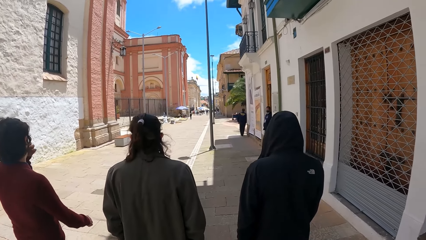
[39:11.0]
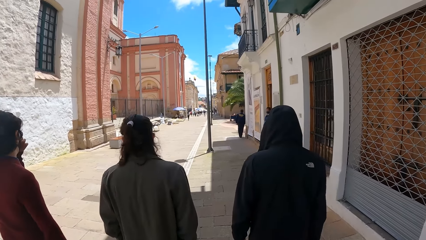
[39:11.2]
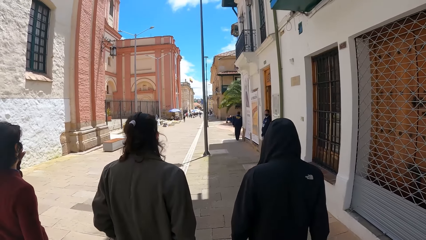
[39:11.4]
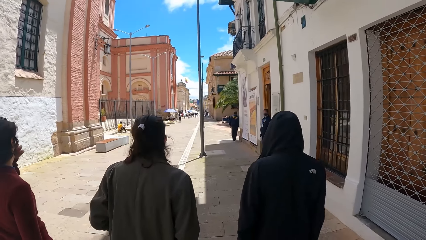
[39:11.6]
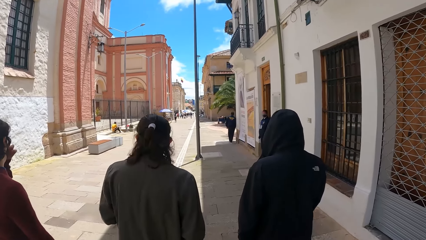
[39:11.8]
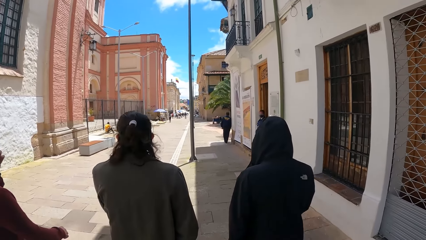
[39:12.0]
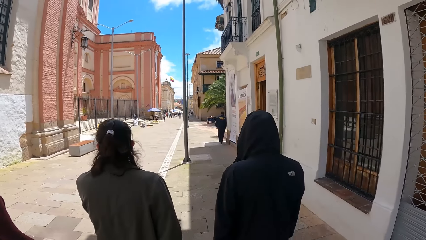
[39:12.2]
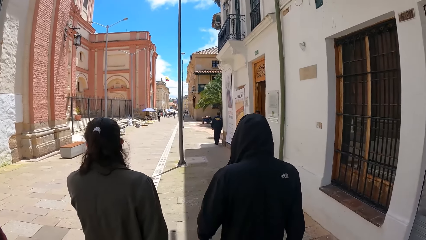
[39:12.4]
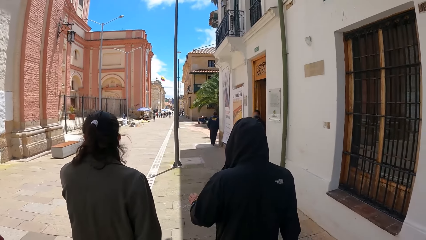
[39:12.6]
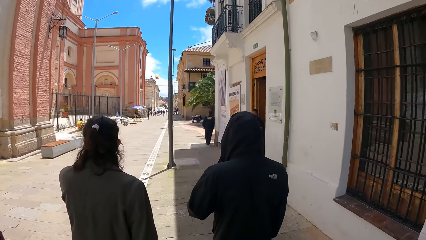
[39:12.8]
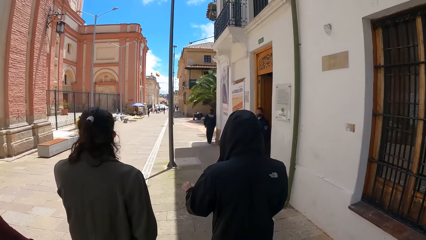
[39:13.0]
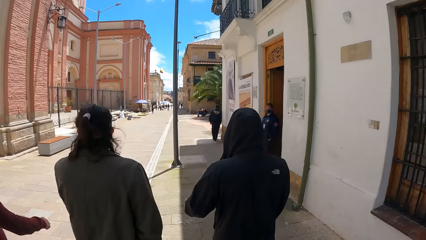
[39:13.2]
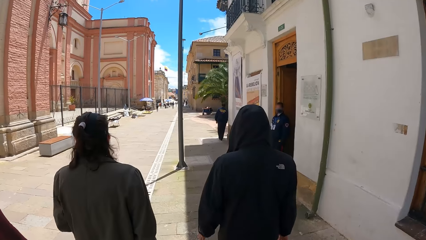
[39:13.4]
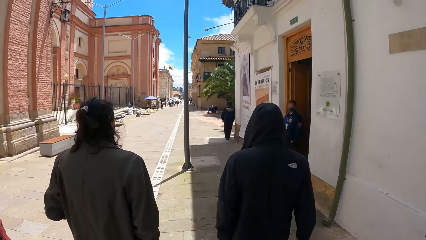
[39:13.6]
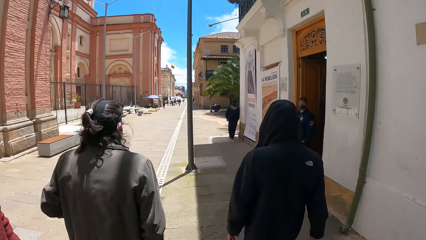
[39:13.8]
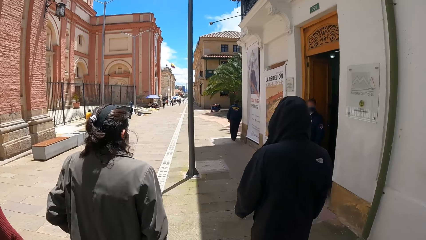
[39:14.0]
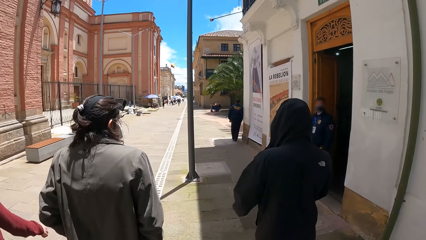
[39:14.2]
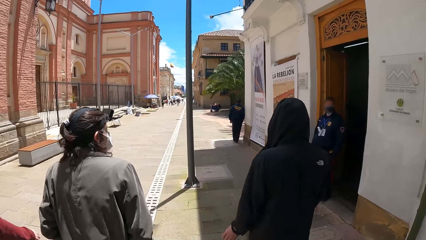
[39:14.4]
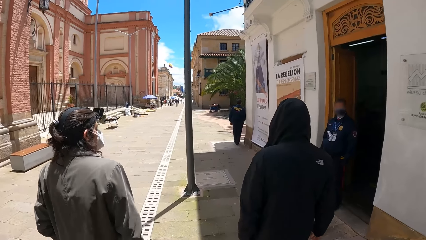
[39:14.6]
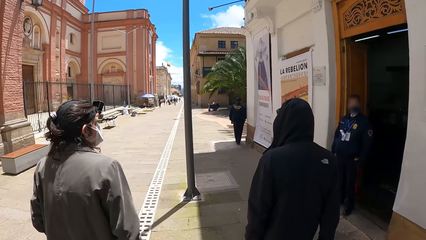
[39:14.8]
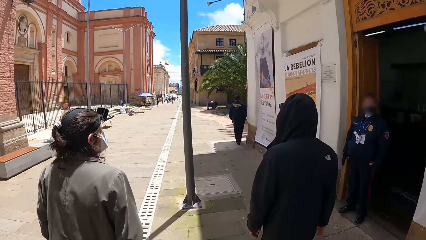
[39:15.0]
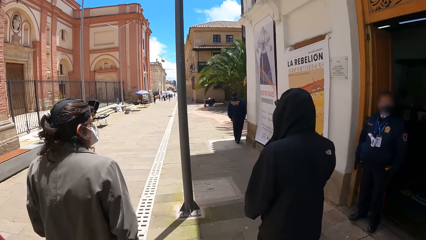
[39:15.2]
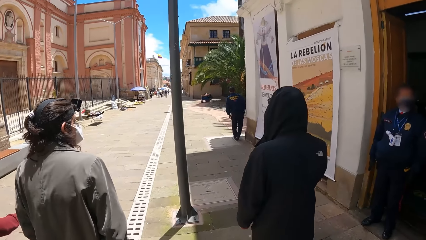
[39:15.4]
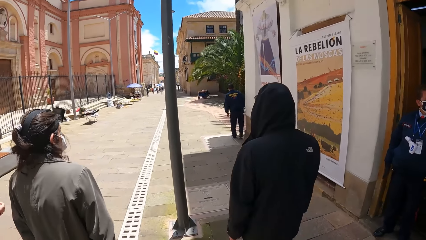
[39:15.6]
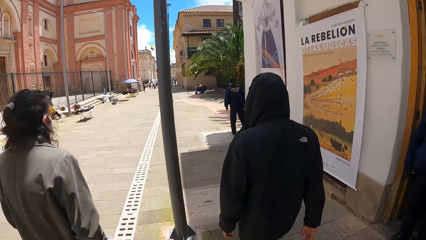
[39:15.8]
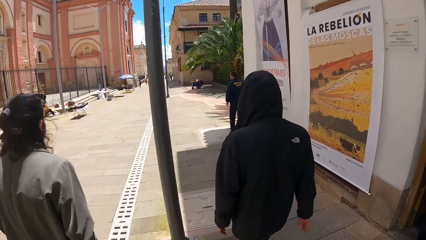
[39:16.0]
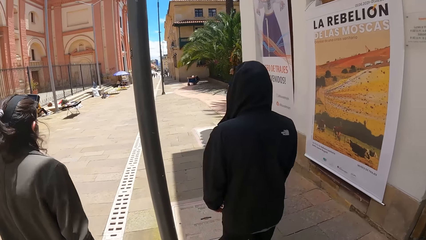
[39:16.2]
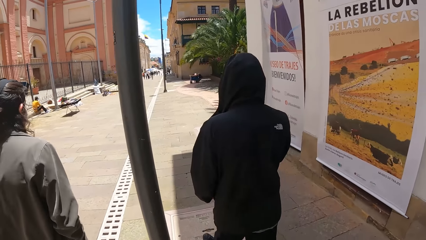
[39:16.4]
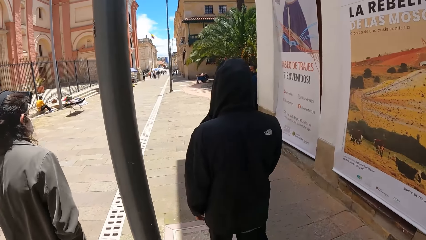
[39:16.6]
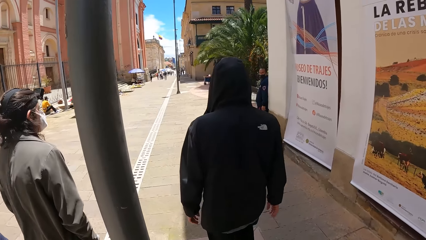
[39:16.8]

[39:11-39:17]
The man touches his nose with his left hand.

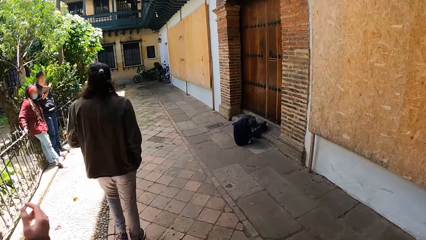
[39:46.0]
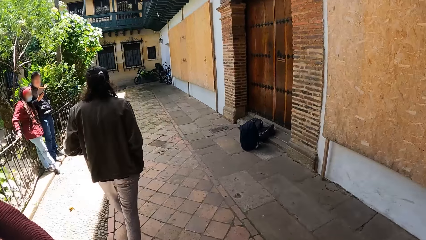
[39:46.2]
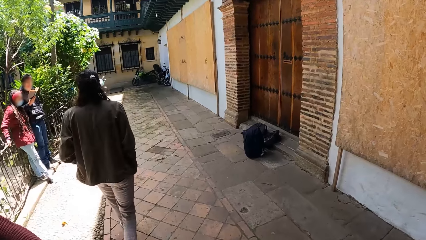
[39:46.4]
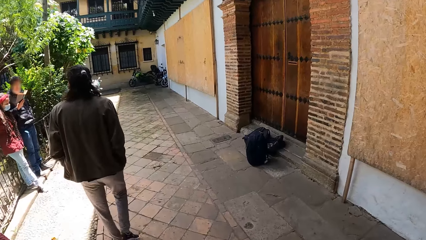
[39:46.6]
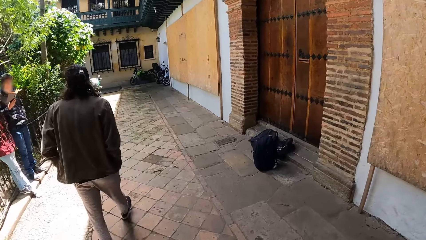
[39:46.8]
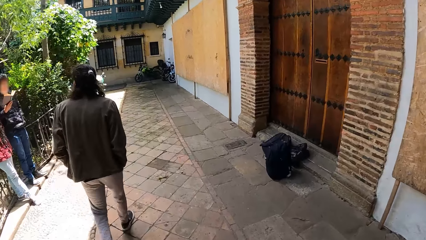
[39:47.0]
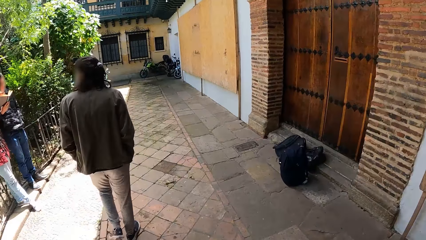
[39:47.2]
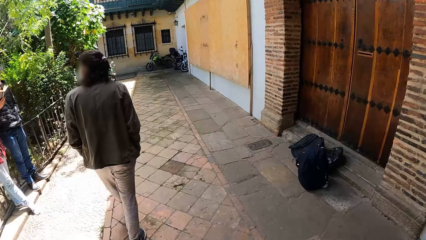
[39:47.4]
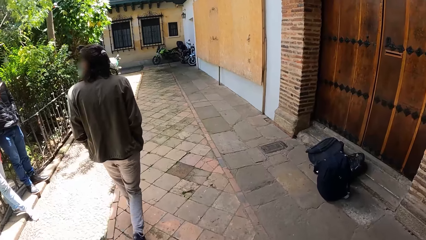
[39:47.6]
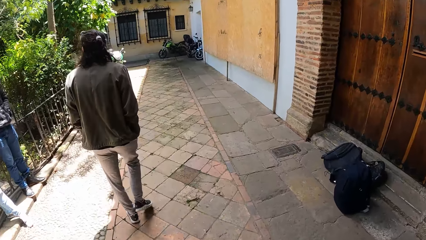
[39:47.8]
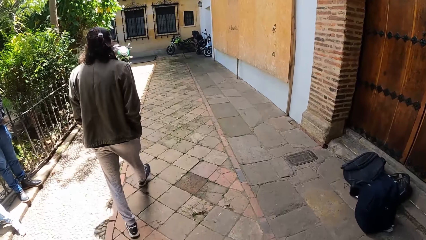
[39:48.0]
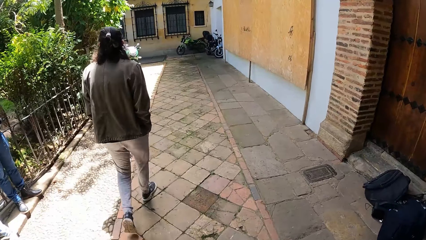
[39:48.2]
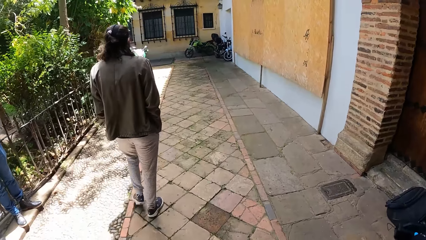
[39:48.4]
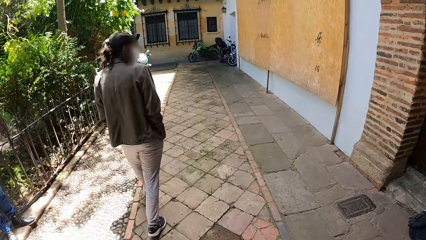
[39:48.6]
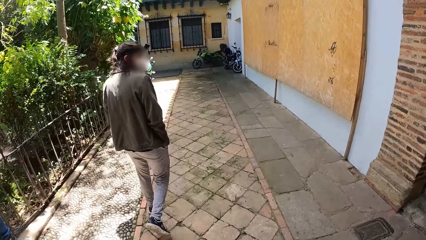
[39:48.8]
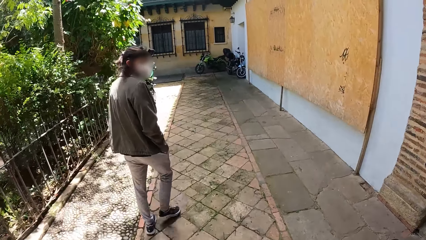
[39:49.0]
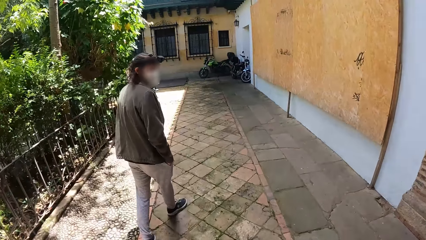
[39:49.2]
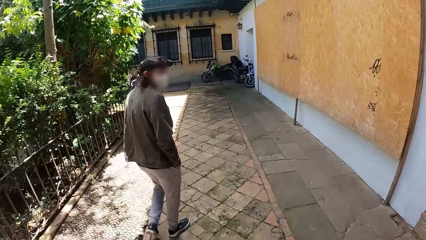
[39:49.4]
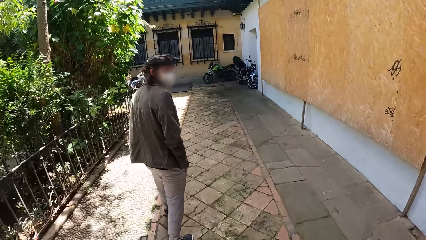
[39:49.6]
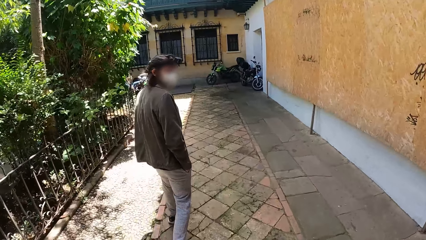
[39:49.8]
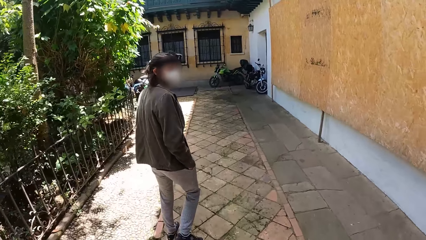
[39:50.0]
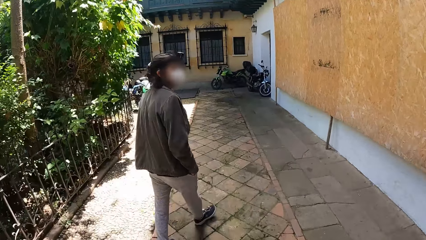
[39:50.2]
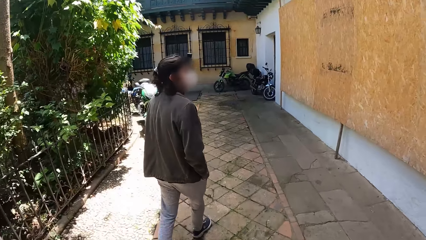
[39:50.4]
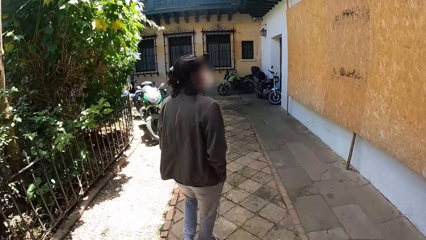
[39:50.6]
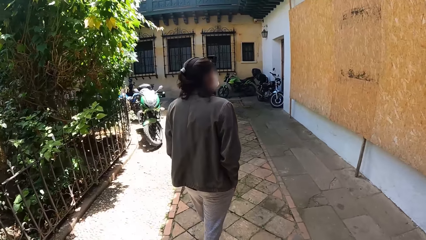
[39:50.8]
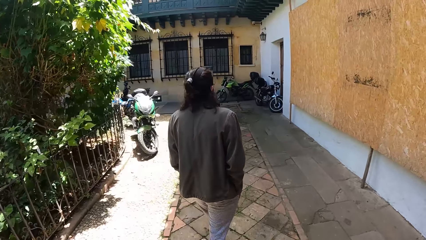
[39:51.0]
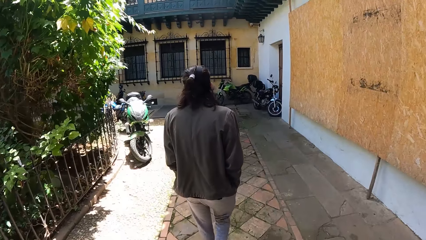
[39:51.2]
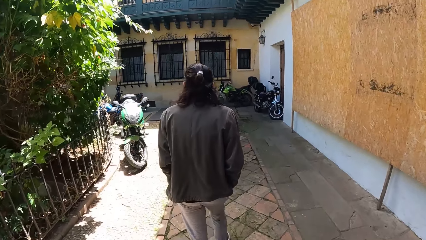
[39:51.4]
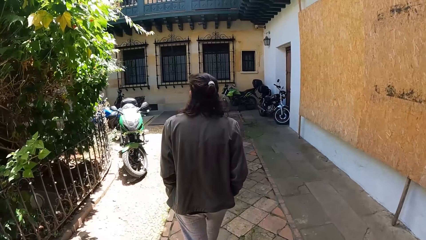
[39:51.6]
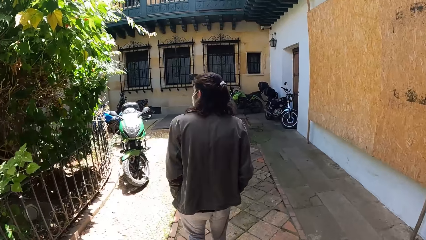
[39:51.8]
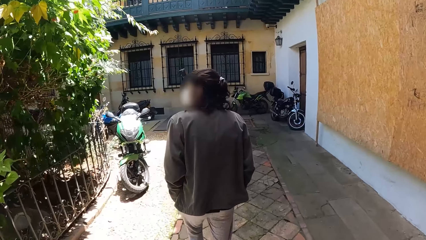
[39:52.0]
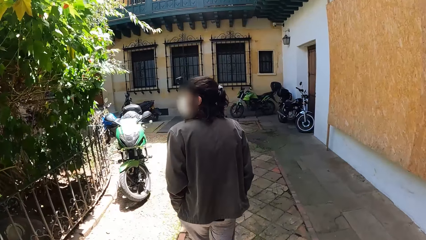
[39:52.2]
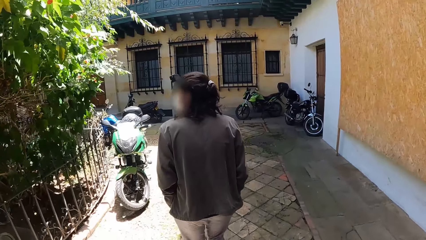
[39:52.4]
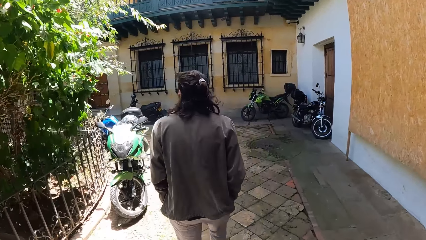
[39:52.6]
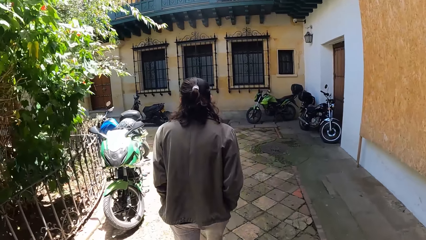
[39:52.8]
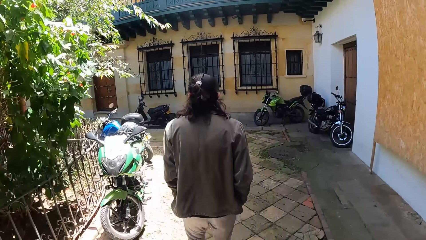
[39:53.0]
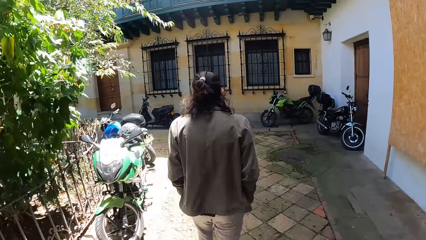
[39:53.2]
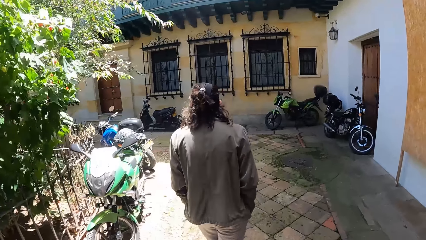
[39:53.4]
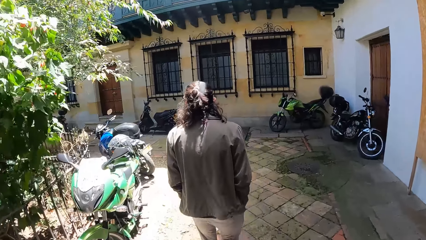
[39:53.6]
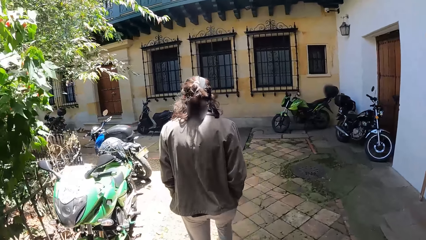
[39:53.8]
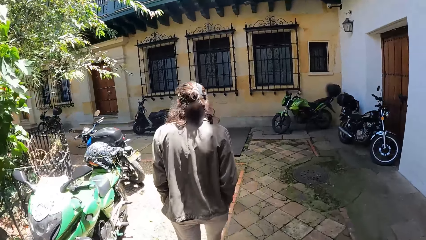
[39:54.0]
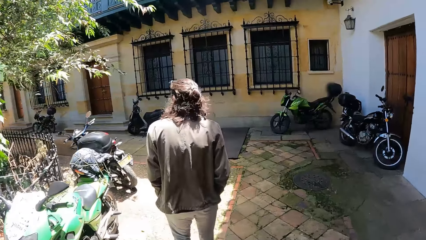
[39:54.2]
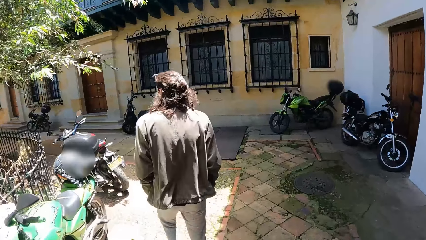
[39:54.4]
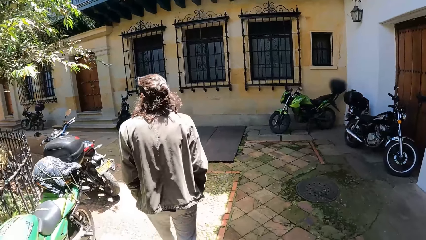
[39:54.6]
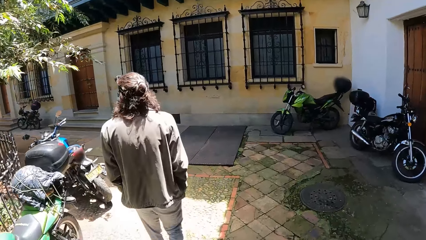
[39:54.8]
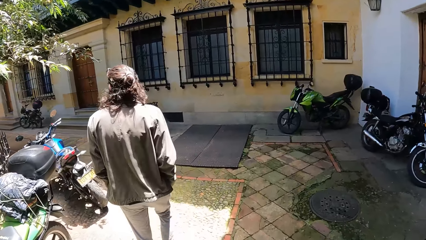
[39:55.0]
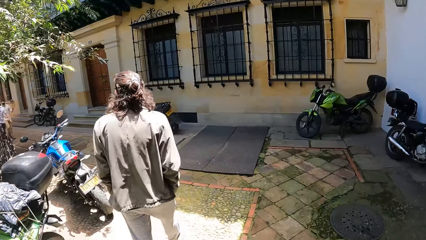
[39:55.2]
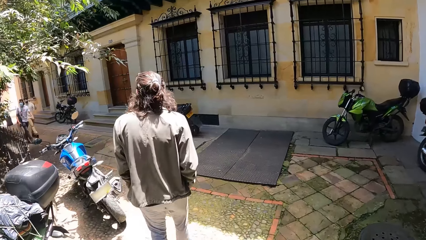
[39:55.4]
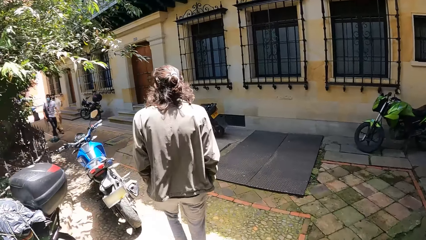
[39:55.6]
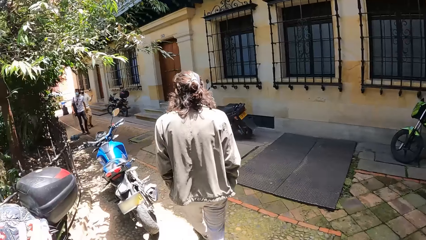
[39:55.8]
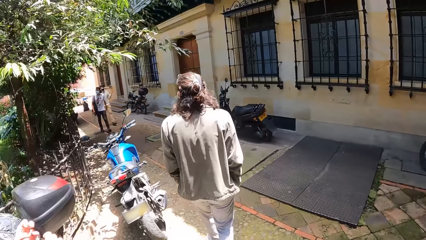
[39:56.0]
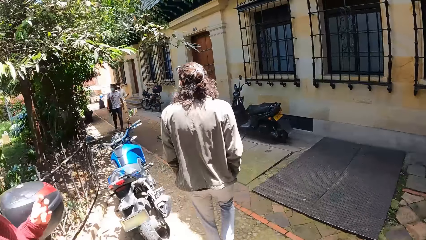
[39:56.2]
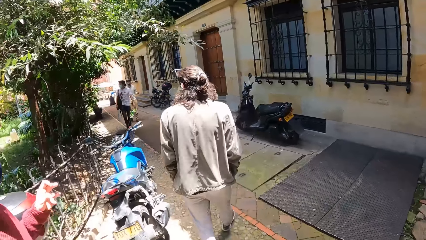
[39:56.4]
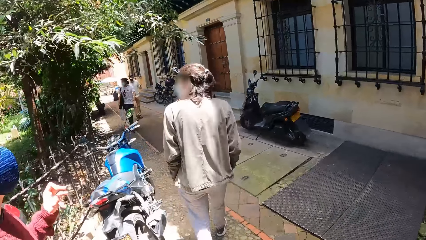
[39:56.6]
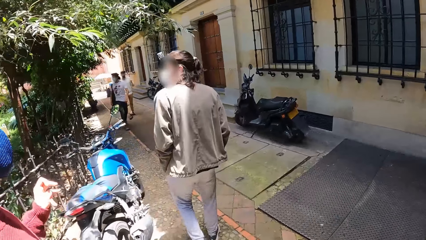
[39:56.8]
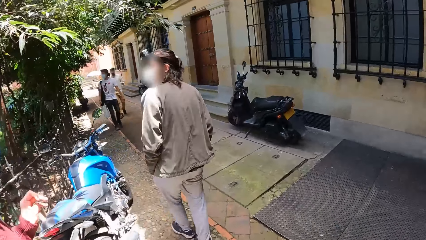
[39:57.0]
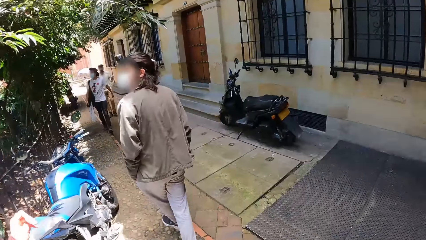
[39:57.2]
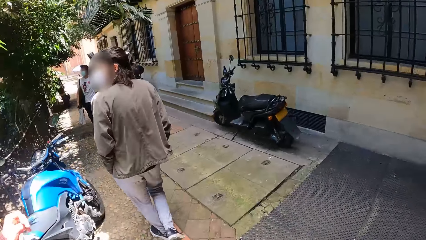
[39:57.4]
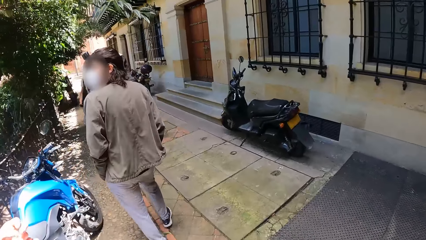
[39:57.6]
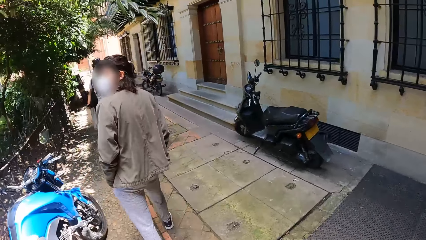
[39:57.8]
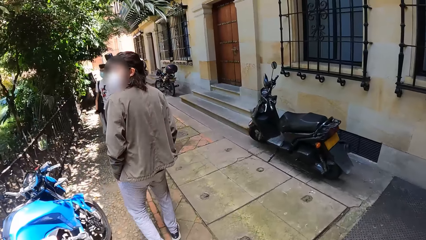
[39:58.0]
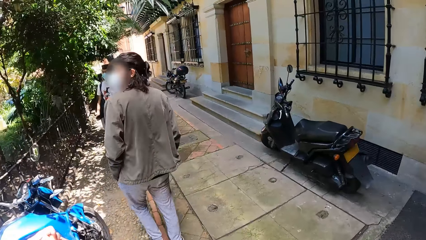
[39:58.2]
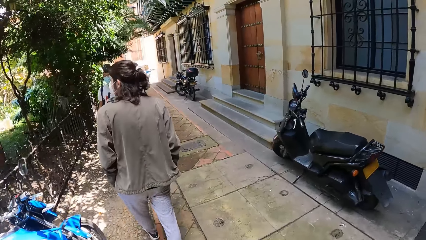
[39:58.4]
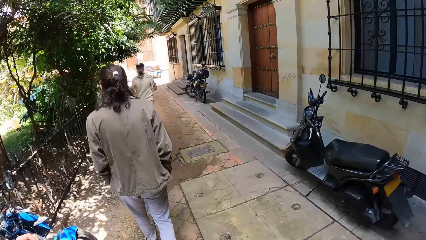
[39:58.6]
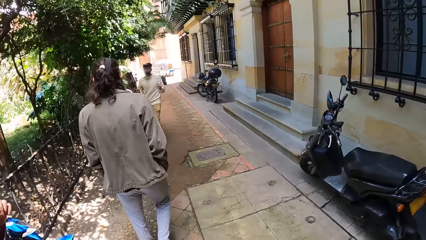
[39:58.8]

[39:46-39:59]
The camera wearer walks past a man. They walk past a woman.
